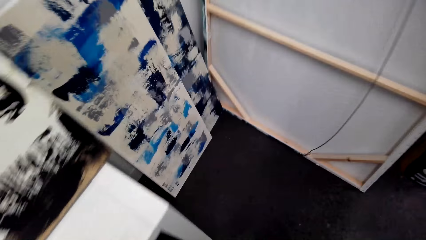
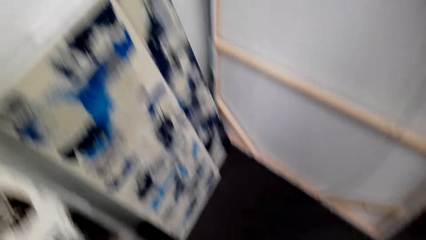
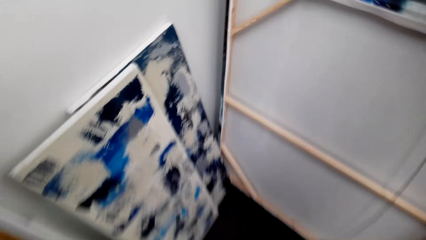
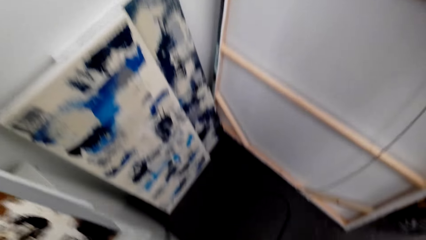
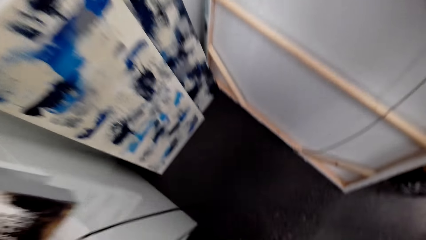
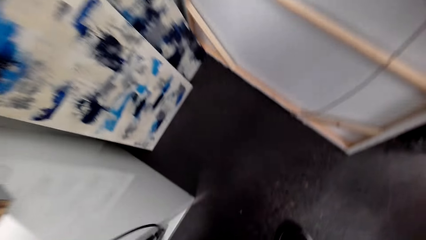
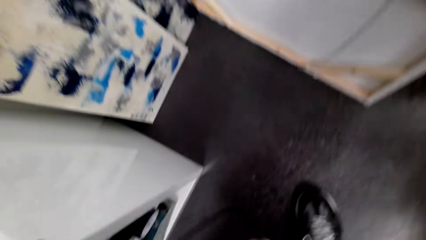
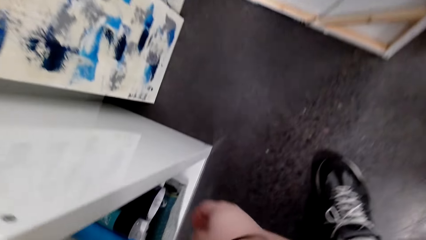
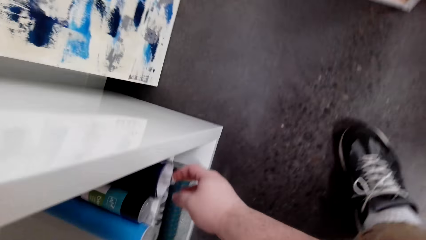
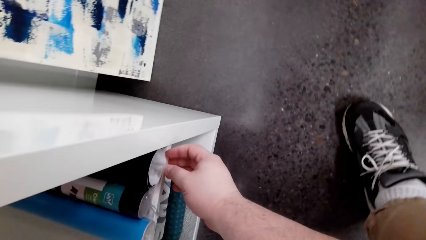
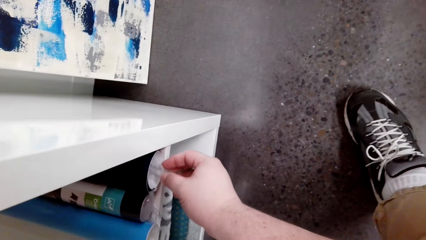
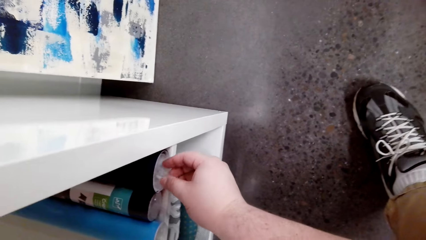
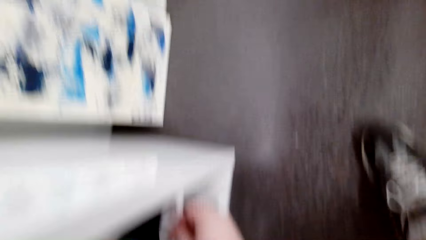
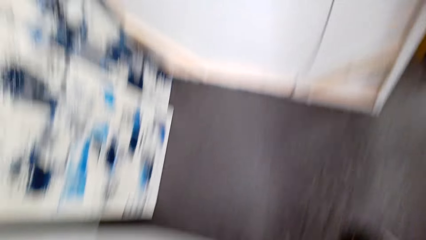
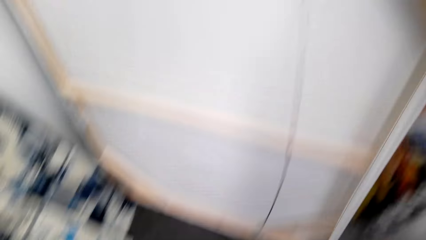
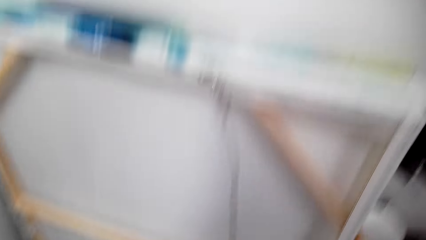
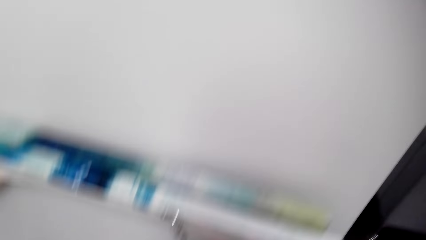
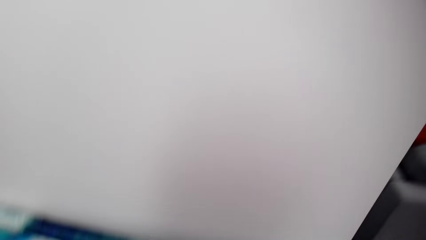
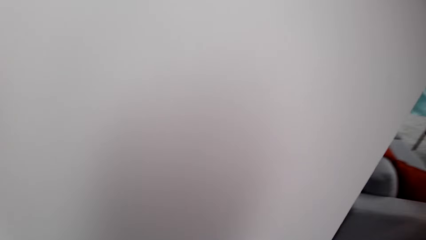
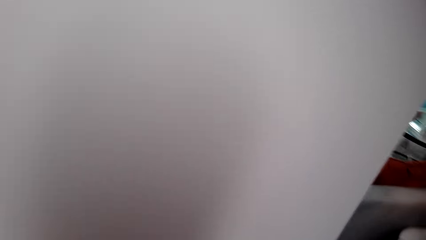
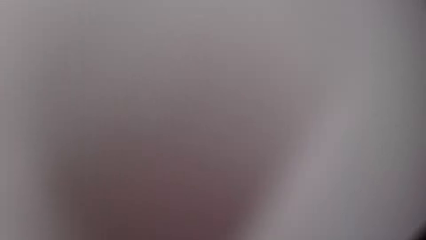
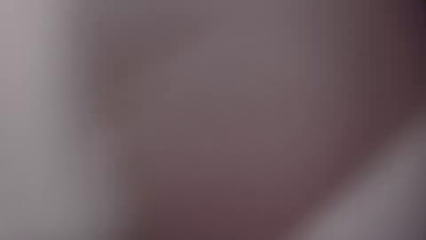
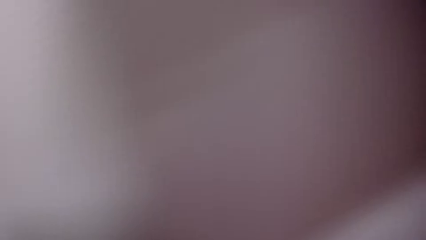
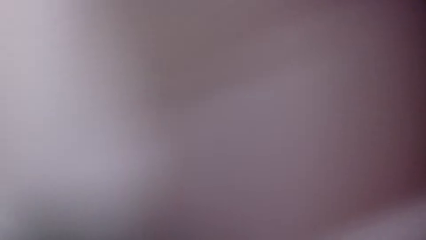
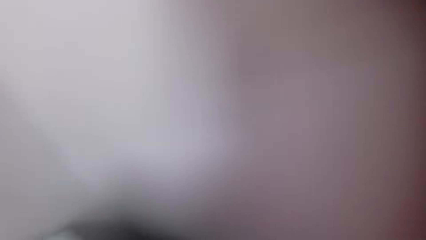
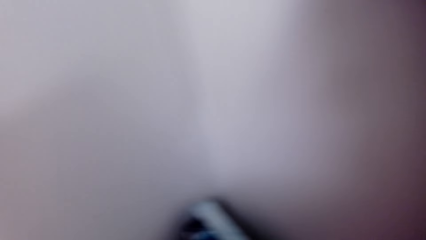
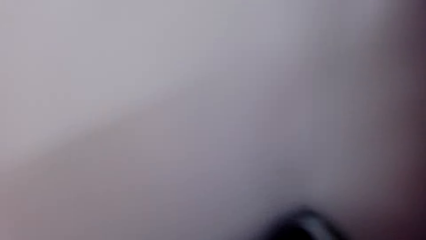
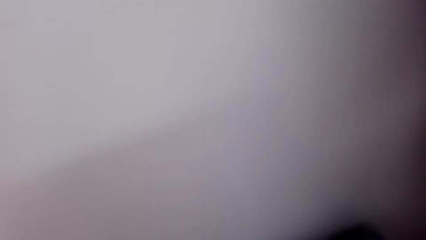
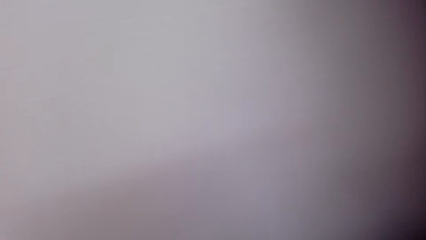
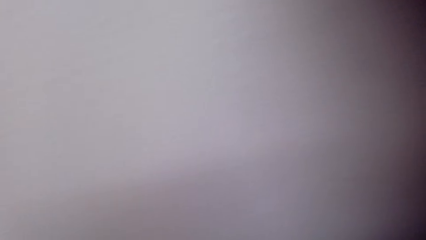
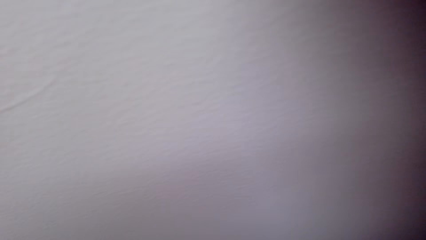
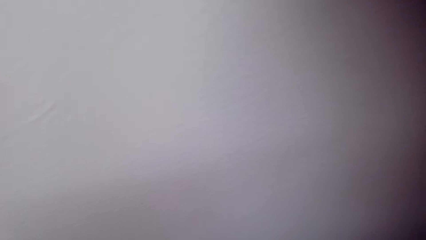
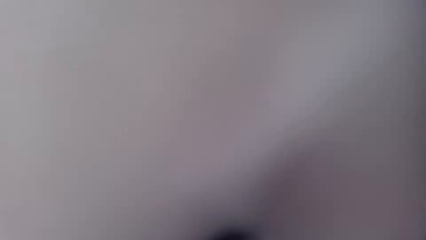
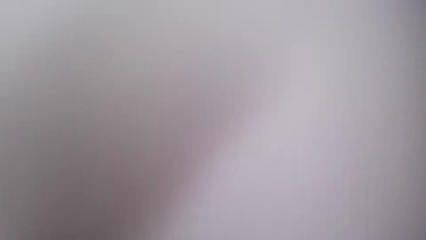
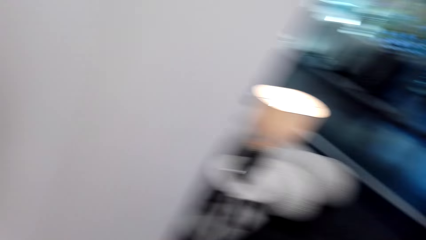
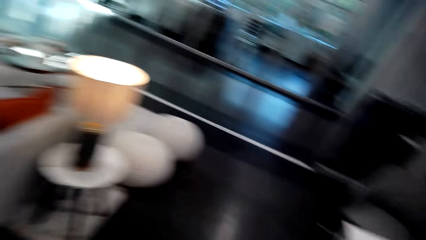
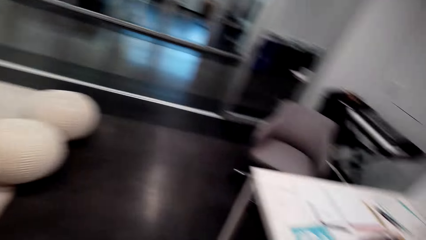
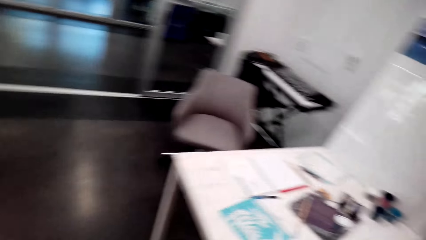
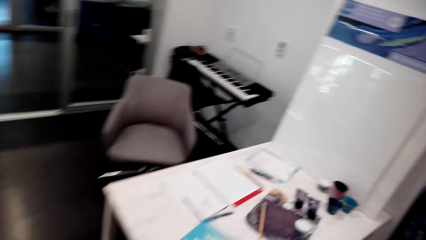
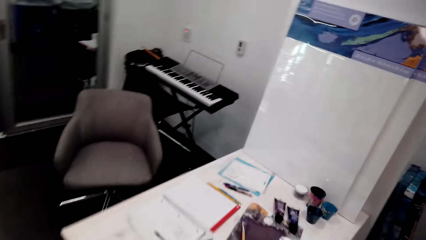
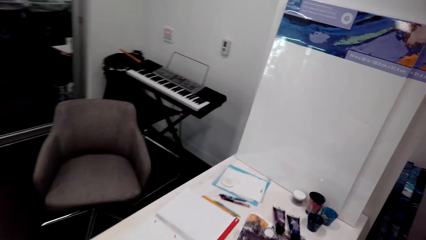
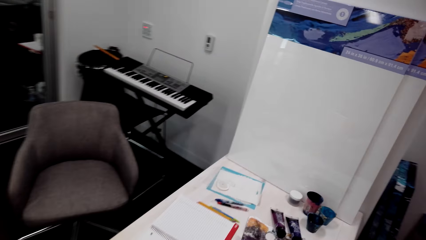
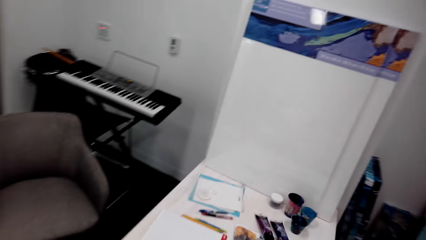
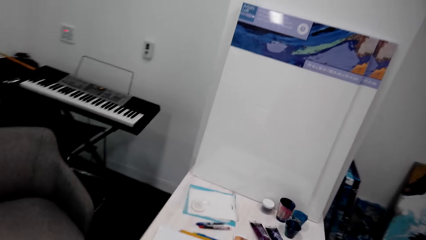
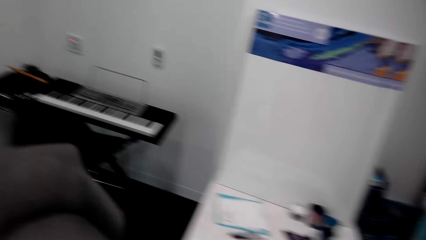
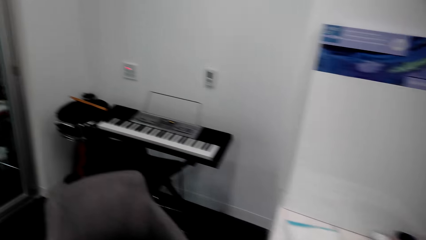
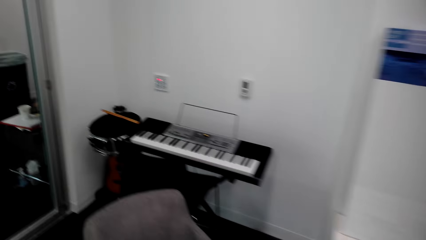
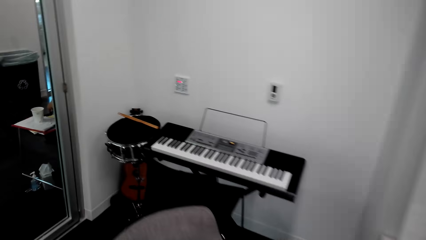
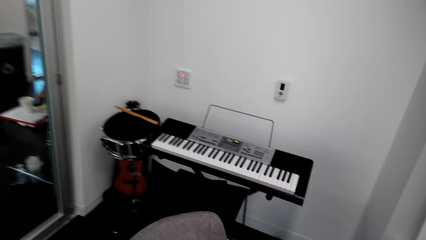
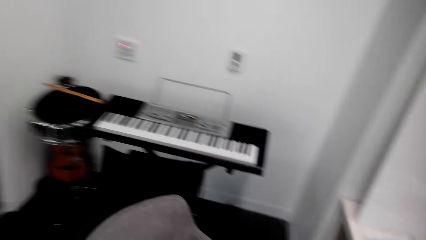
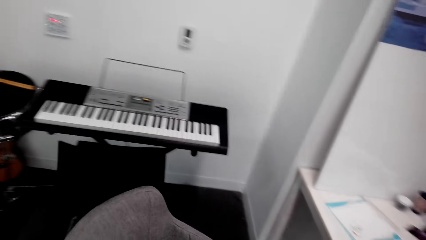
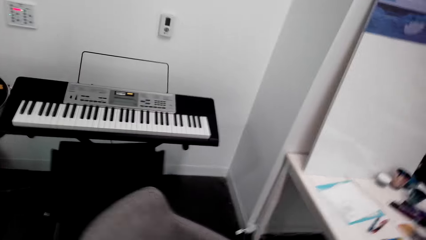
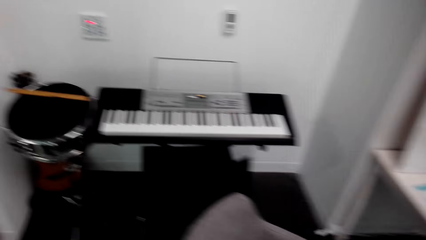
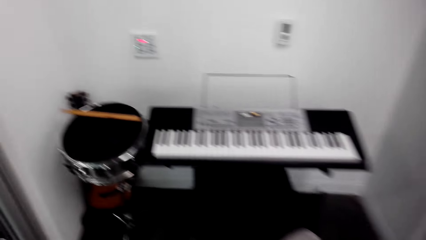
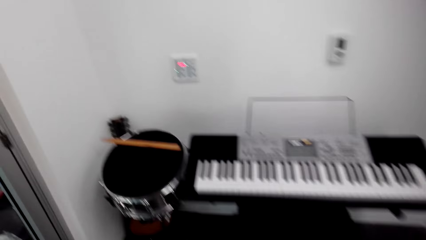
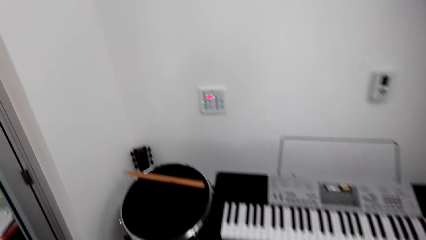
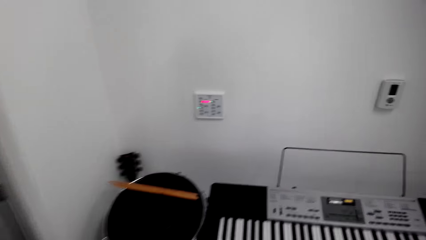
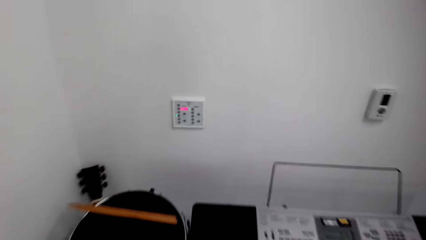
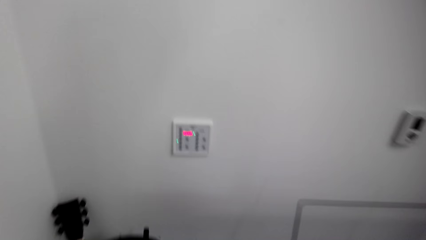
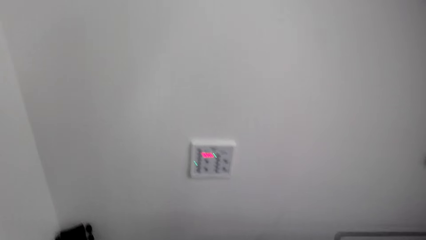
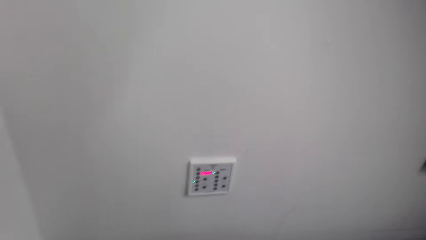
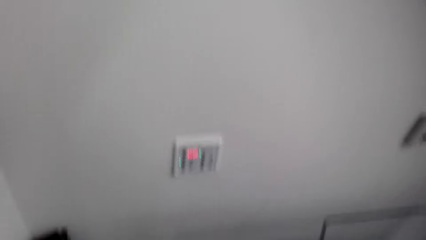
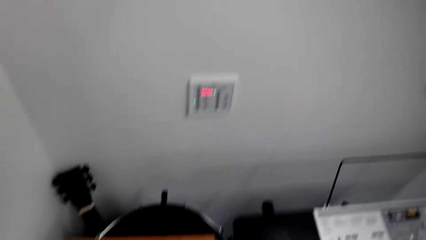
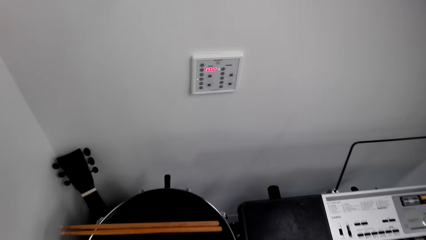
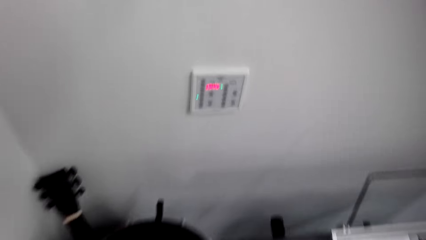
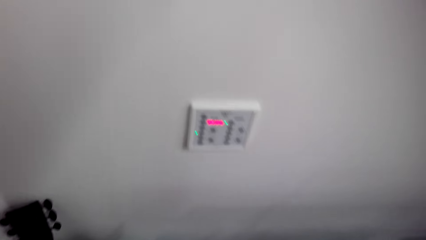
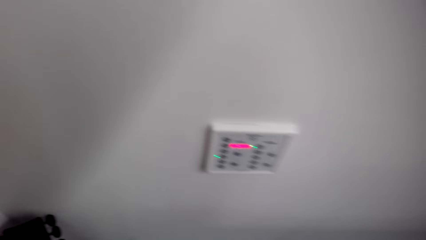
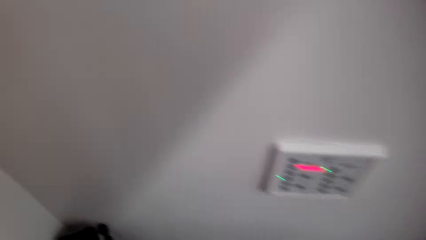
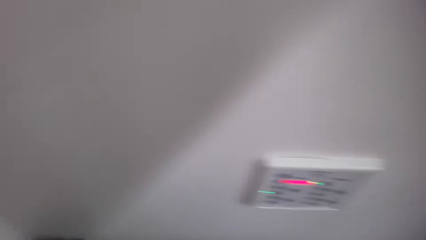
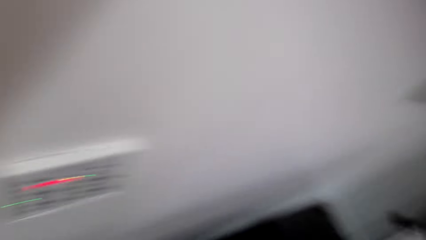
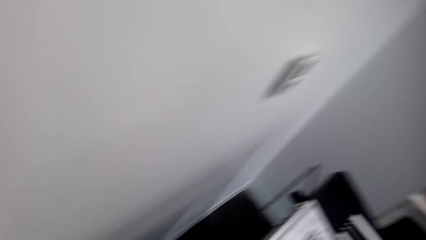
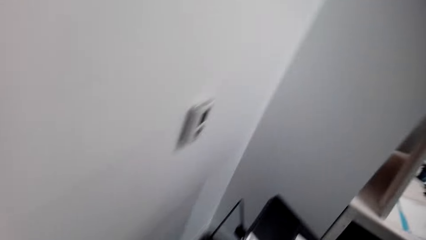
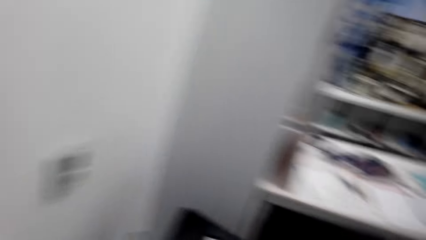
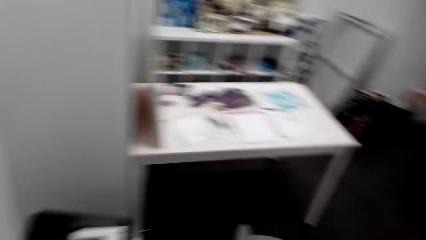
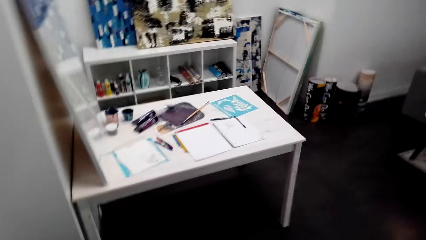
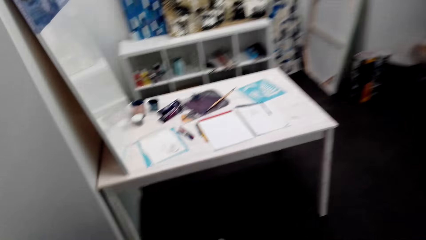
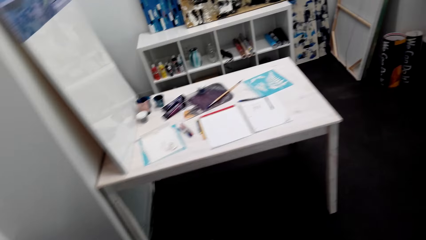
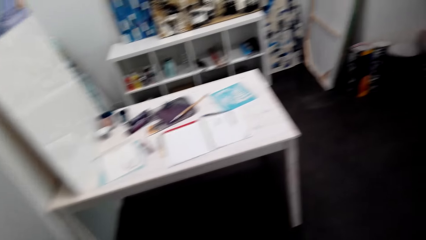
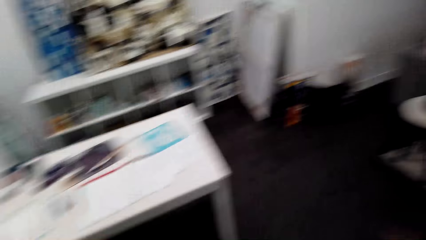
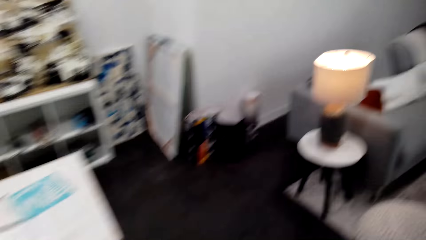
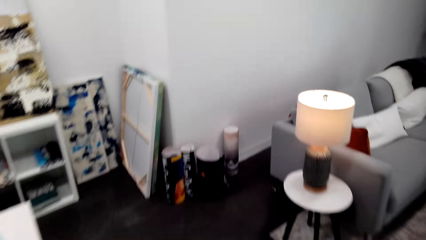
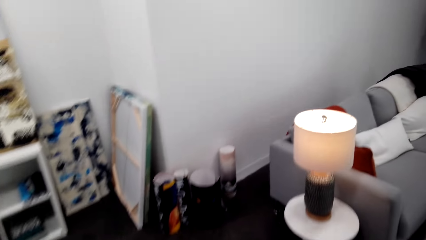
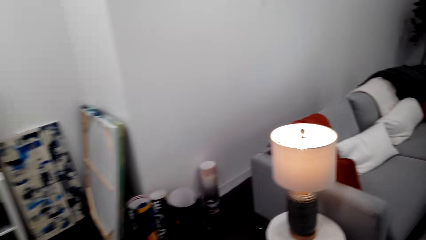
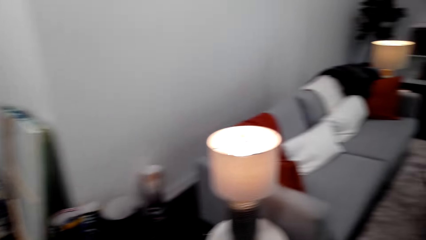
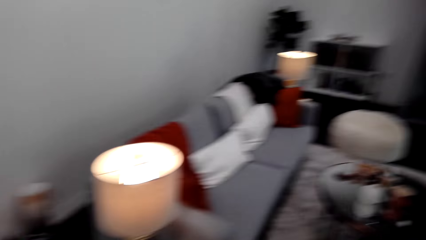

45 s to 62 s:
The camera wearer looks around the wall art pictures. They take a sellotape in the cupboard. They stand up. They look around. They walk around. They walk around again.
